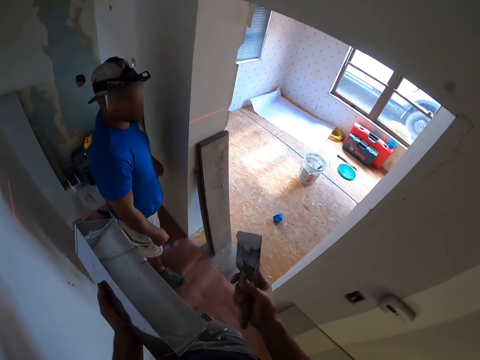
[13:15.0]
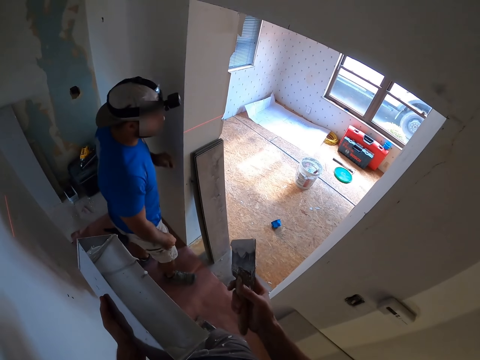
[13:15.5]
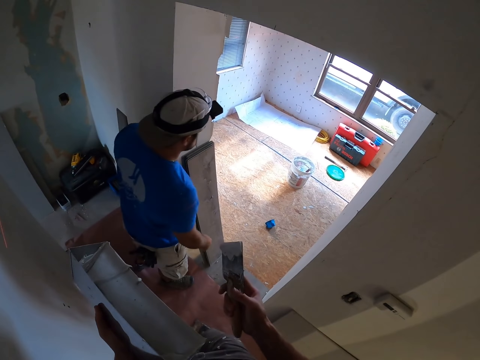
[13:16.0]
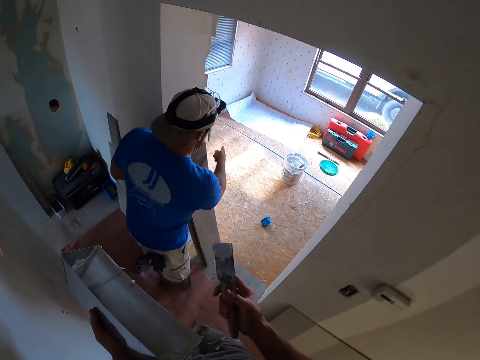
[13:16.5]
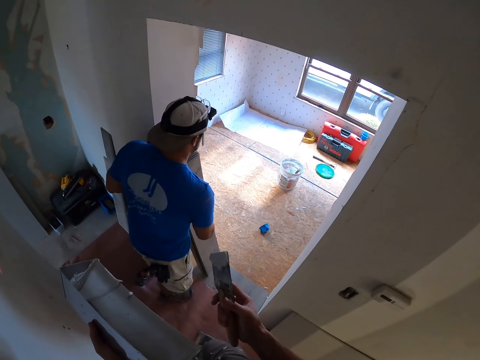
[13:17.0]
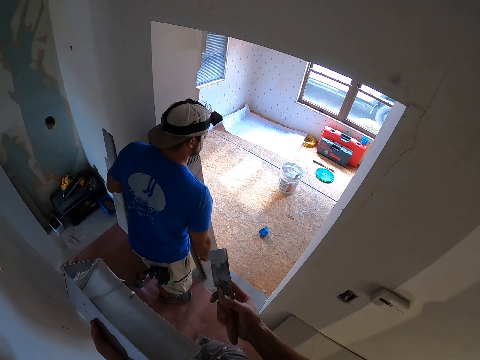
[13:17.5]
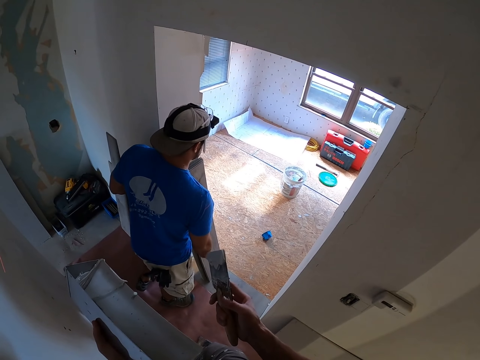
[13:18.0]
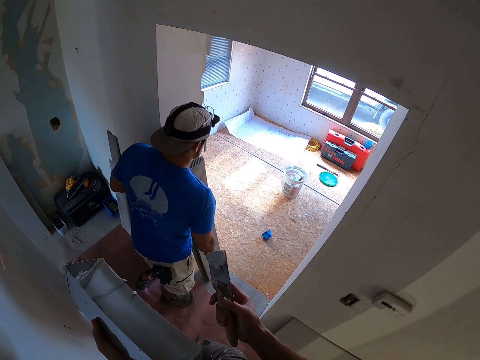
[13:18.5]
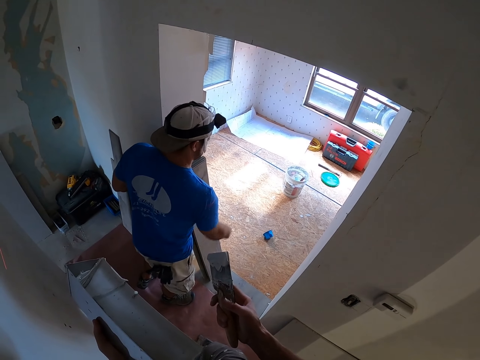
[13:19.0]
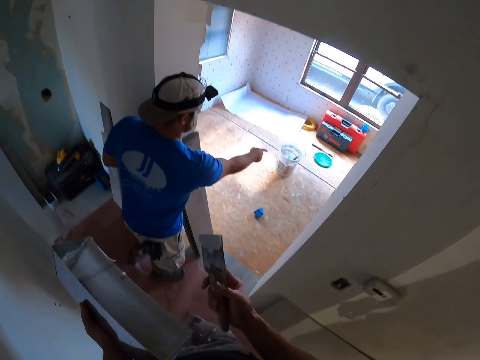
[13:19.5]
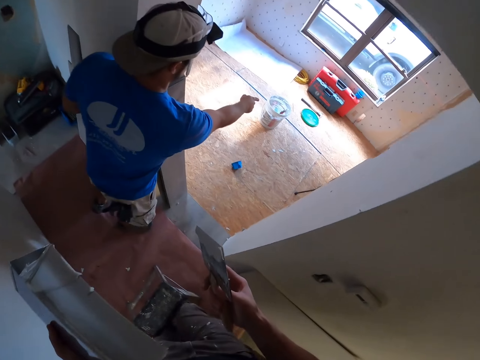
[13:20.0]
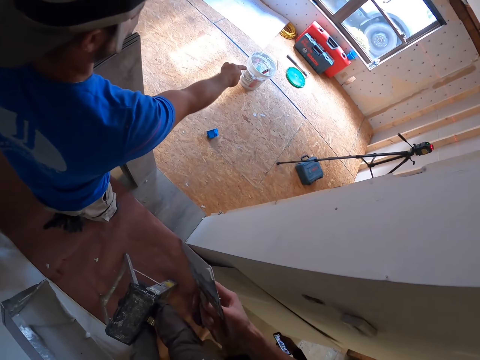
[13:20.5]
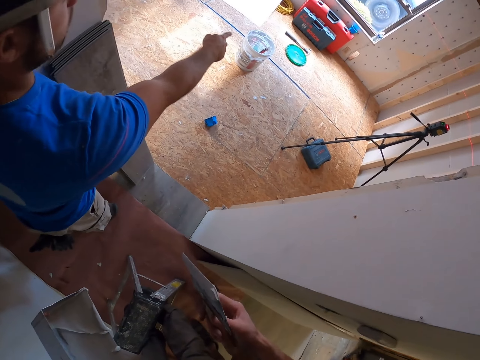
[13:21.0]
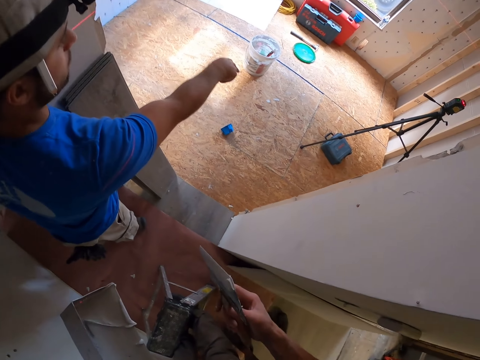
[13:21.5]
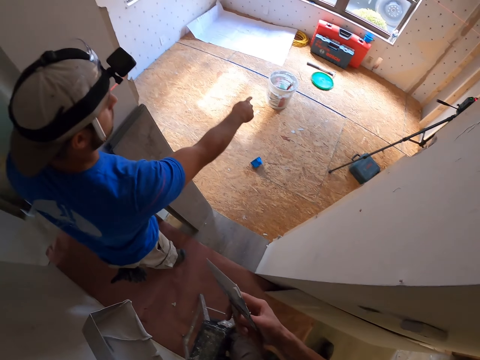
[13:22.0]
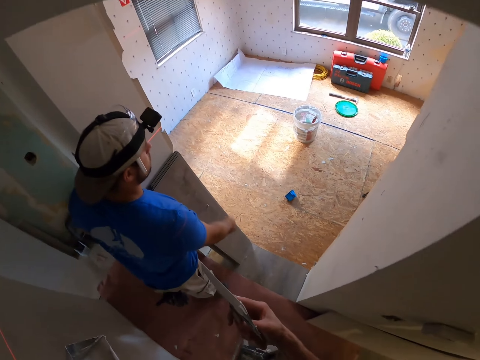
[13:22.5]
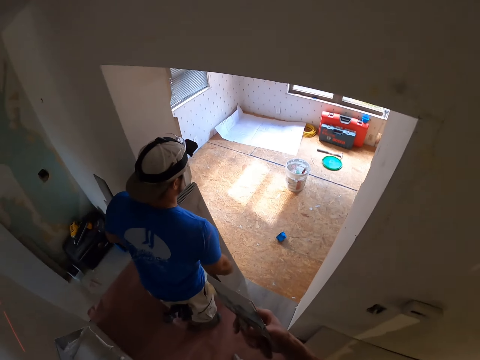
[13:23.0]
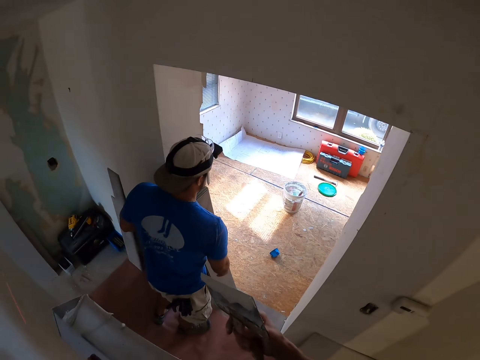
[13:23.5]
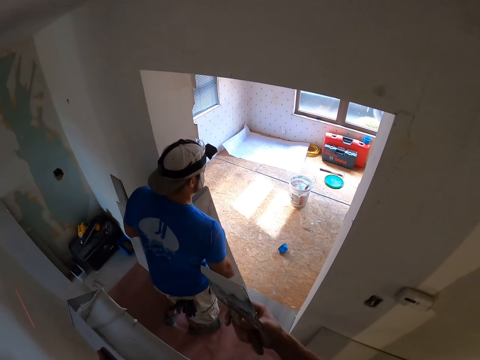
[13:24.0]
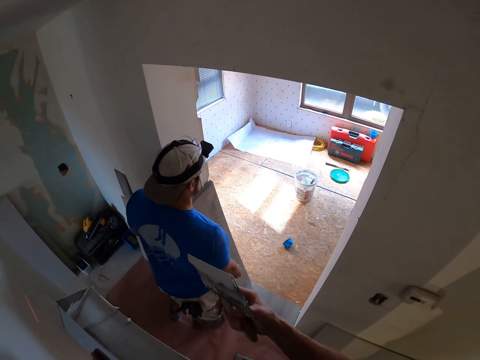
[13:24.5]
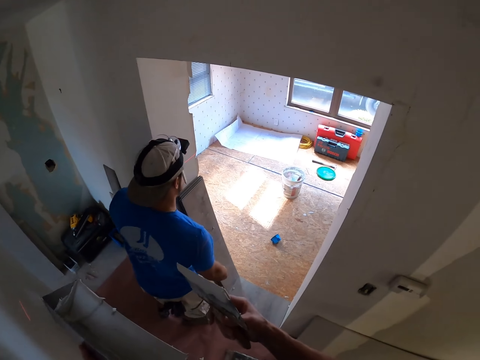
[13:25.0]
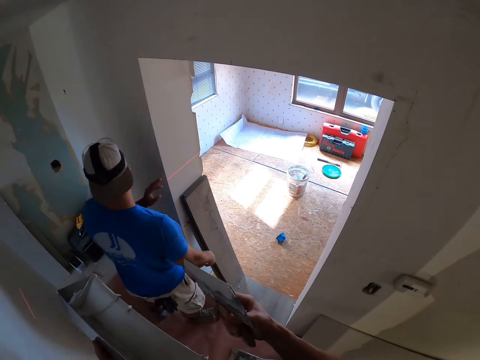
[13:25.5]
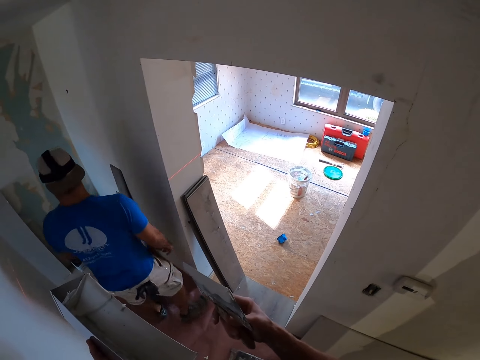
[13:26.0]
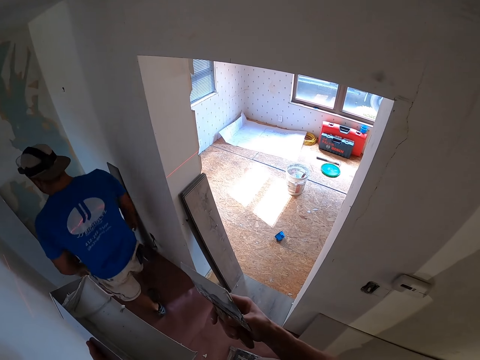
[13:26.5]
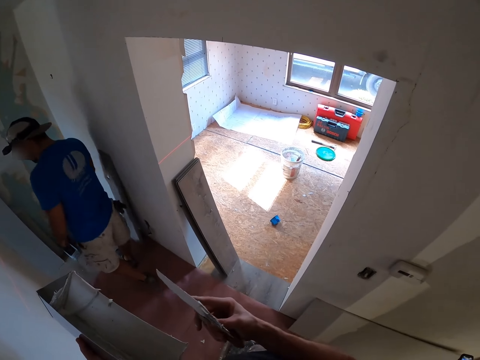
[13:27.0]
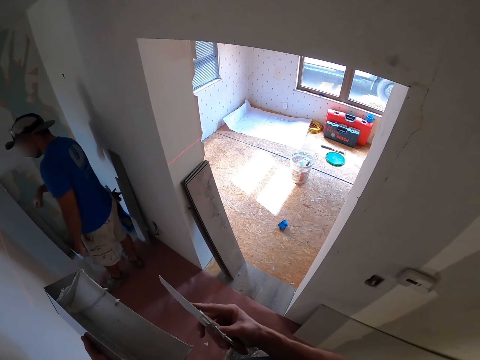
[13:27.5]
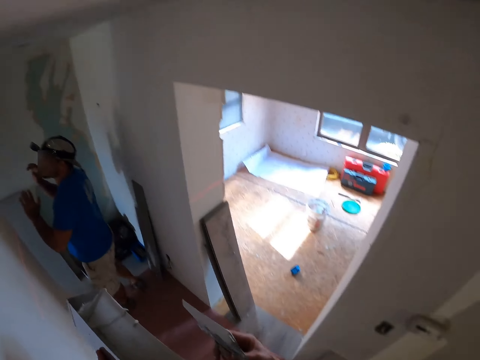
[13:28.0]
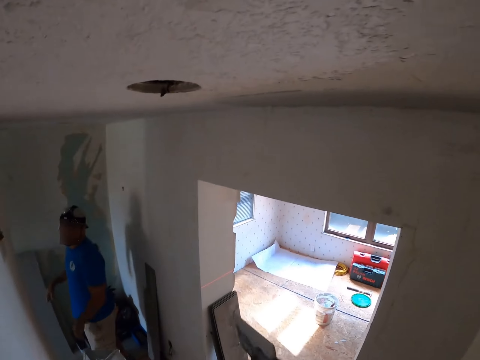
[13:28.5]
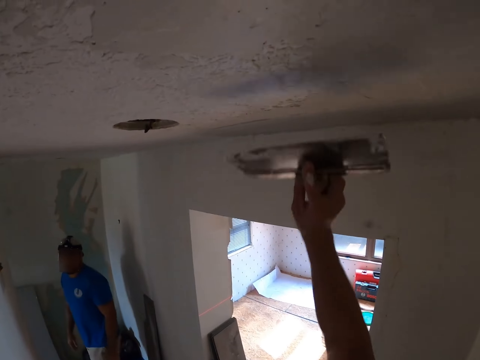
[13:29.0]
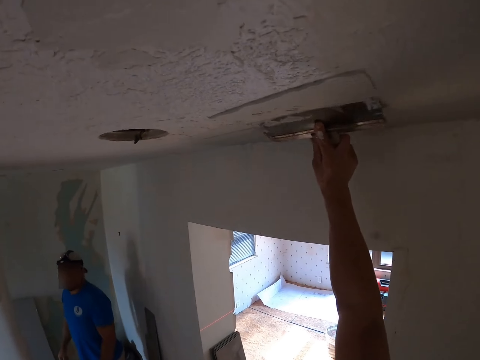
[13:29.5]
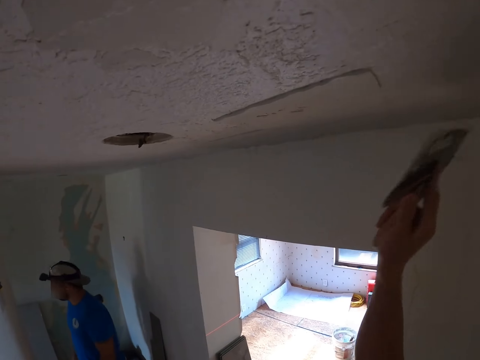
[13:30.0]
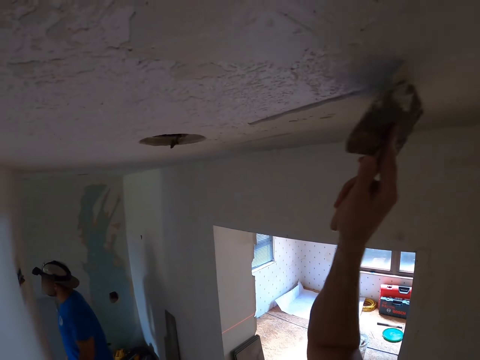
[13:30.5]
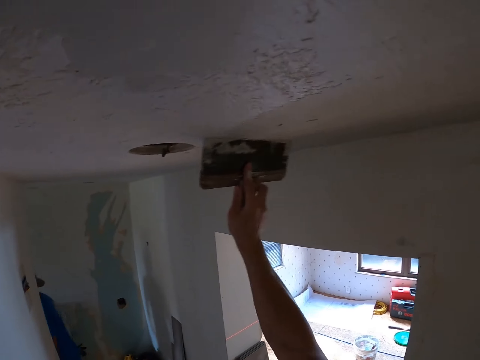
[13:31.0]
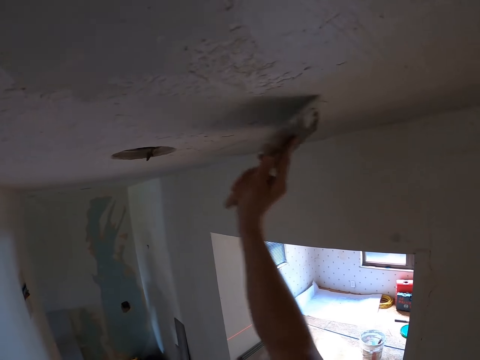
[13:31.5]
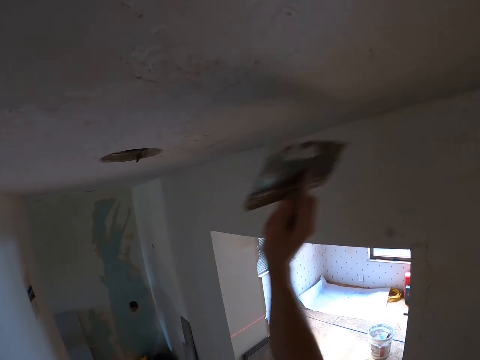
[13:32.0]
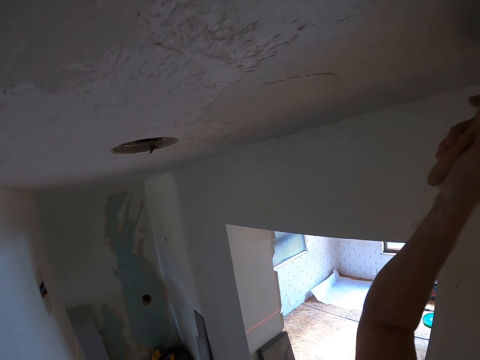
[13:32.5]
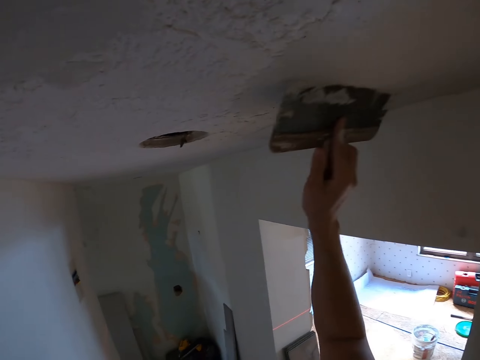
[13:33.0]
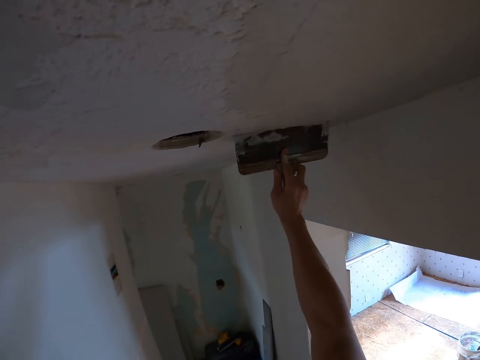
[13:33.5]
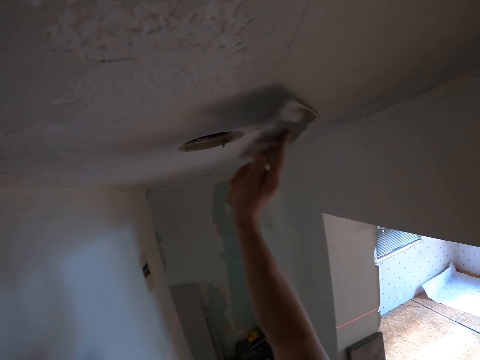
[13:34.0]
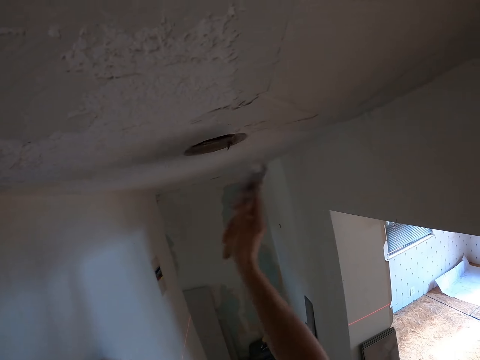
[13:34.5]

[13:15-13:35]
The man points his hand outside. The camera wearer stares outside. The man walks in the room. The camera wearer paints the ceiling board.

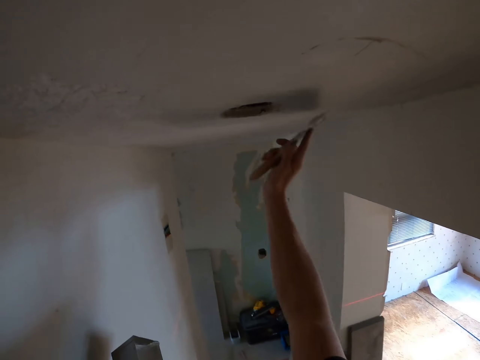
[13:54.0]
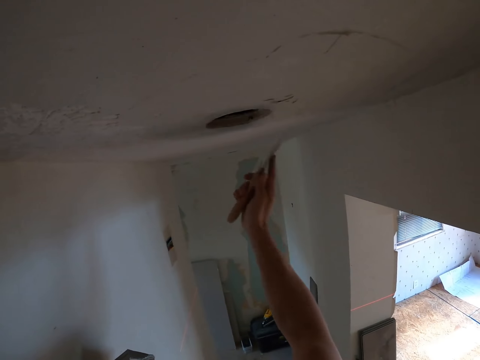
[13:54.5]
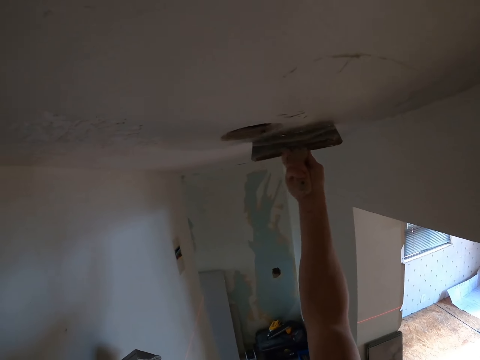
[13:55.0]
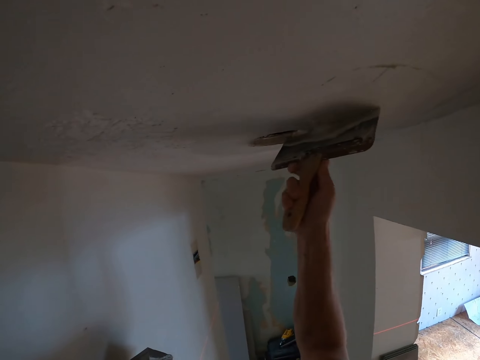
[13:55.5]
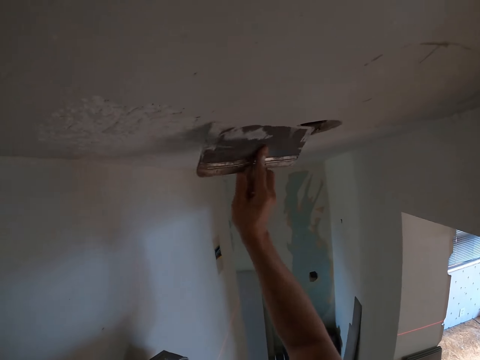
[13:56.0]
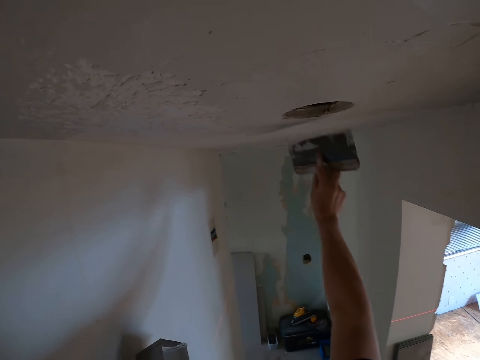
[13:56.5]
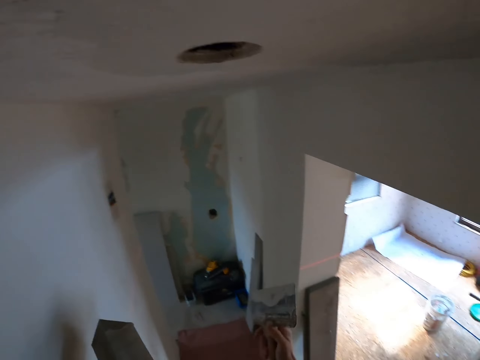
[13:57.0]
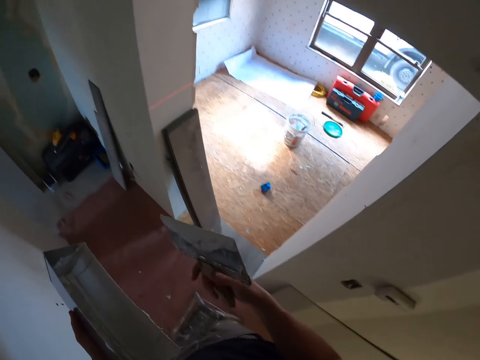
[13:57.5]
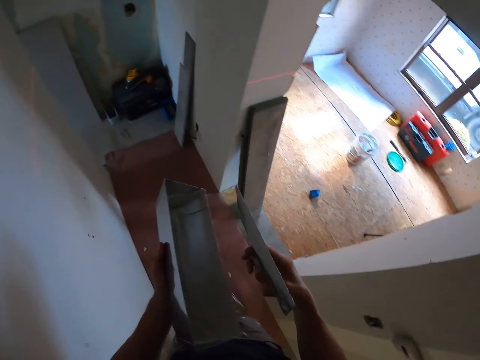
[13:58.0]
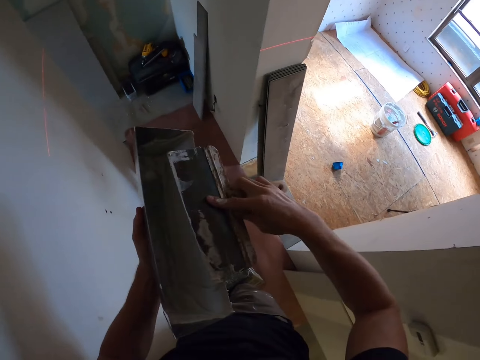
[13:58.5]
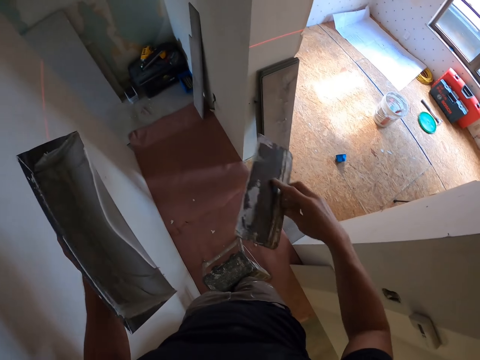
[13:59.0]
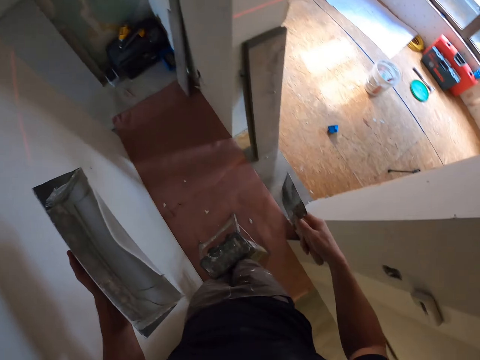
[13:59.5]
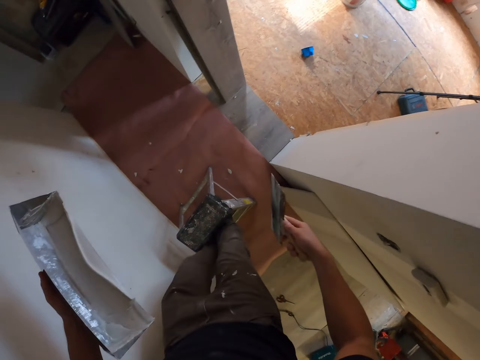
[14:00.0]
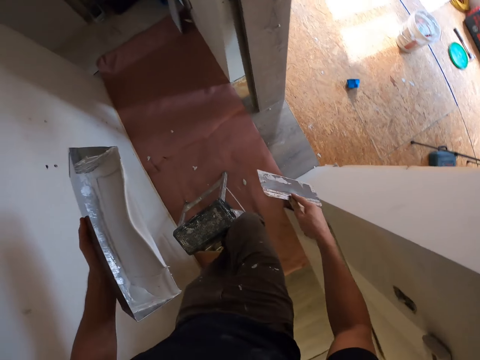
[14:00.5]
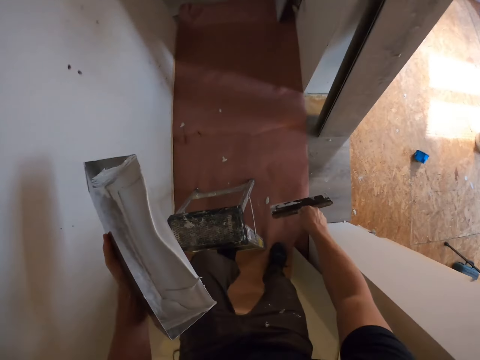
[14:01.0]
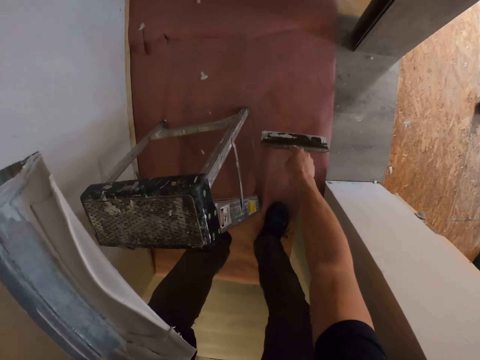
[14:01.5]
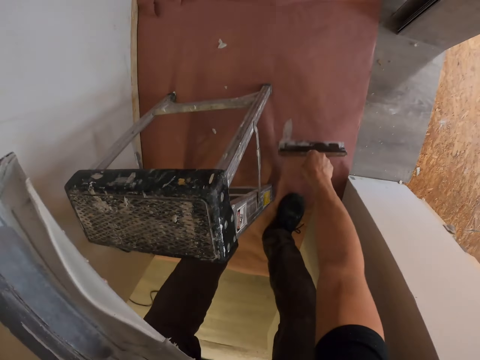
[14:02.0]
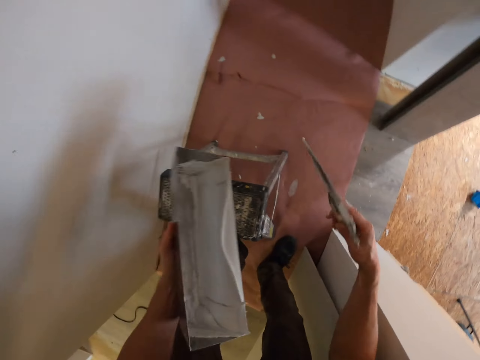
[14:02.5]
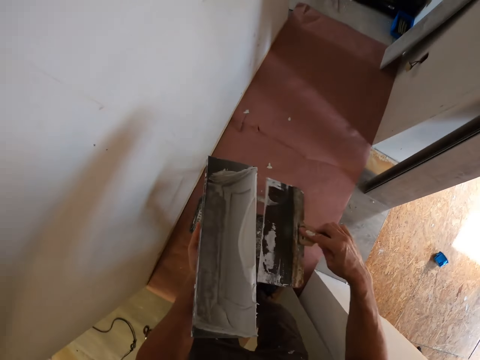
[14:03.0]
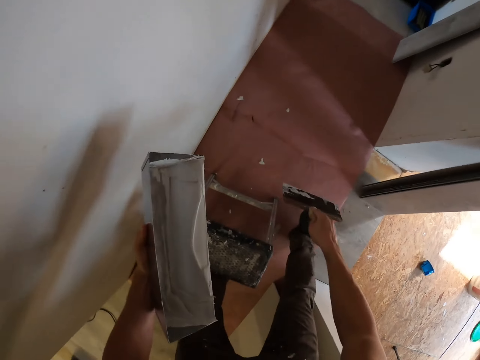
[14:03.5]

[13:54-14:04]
The camera wearer paints the ceiling wall. They look at the paint scraper and remove the excess paint or wall putty from the paint scraper. They get down from the stool or ladder. They remove the paint from the floor. They remove the excess paint from the paint scraper.
